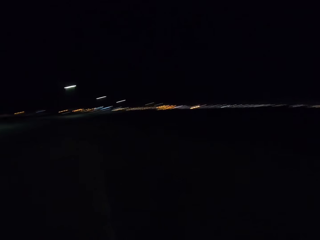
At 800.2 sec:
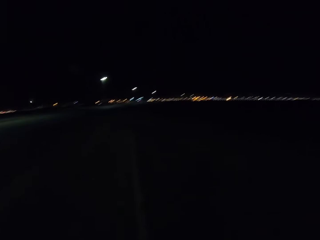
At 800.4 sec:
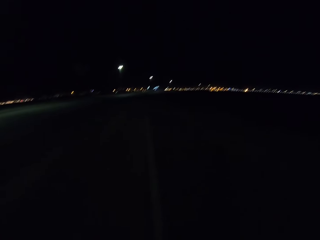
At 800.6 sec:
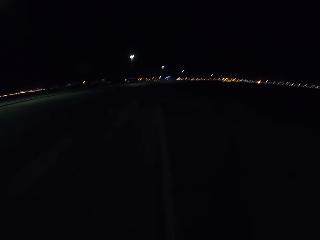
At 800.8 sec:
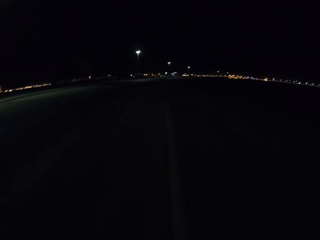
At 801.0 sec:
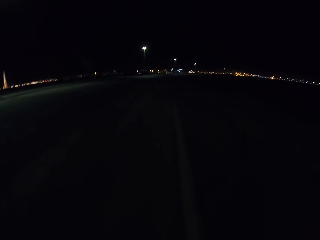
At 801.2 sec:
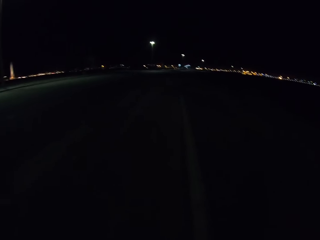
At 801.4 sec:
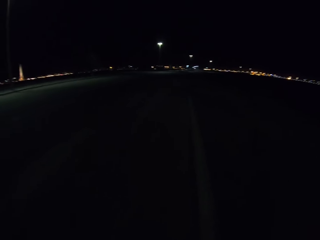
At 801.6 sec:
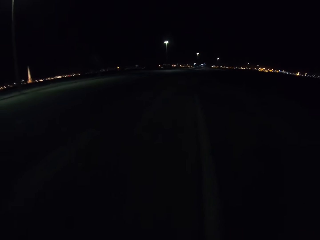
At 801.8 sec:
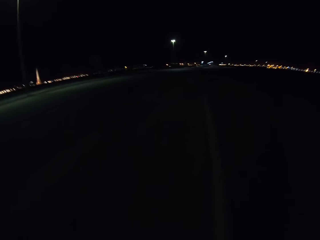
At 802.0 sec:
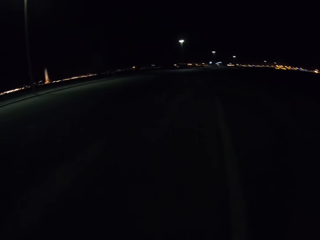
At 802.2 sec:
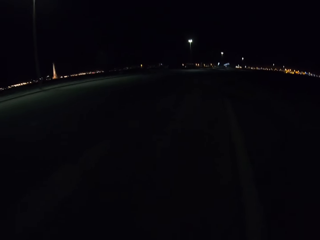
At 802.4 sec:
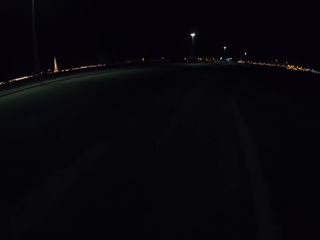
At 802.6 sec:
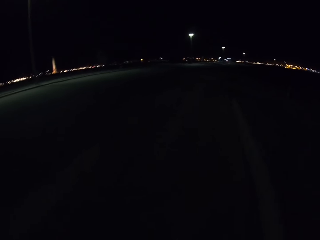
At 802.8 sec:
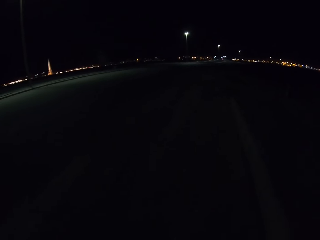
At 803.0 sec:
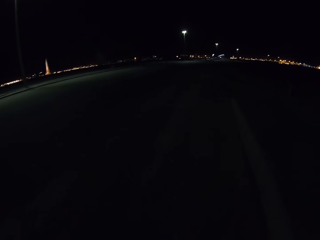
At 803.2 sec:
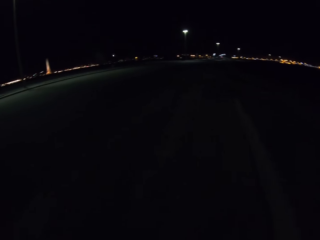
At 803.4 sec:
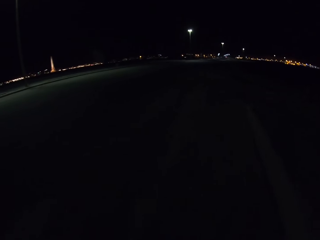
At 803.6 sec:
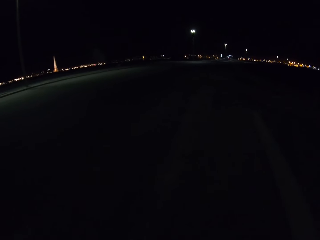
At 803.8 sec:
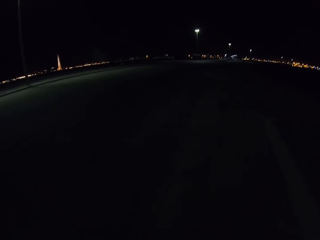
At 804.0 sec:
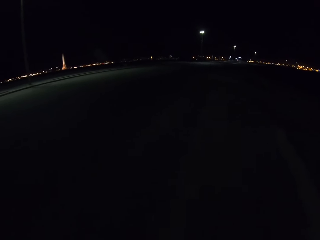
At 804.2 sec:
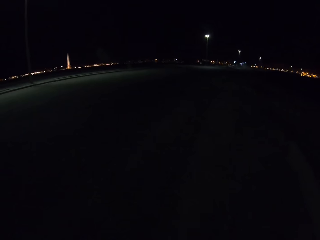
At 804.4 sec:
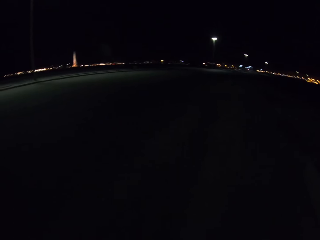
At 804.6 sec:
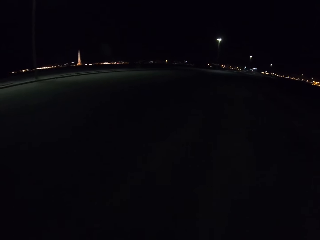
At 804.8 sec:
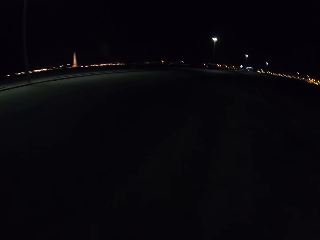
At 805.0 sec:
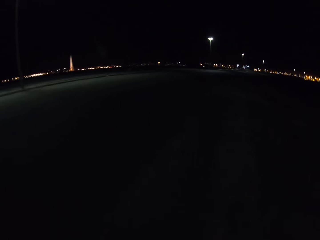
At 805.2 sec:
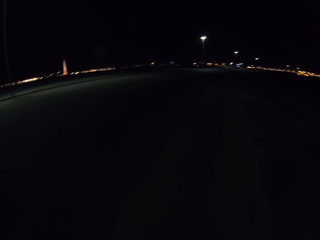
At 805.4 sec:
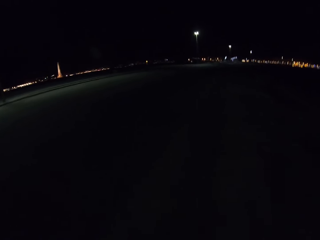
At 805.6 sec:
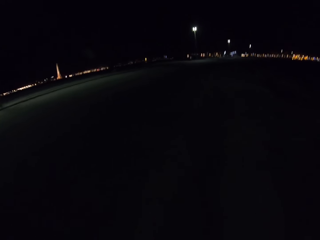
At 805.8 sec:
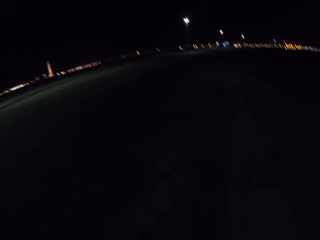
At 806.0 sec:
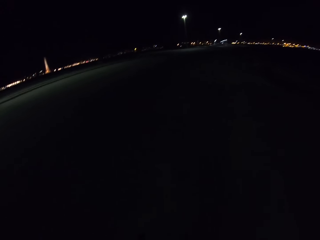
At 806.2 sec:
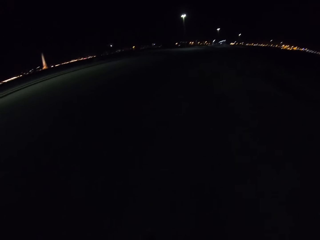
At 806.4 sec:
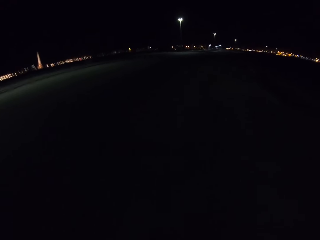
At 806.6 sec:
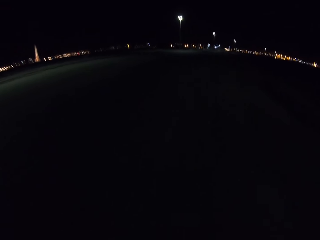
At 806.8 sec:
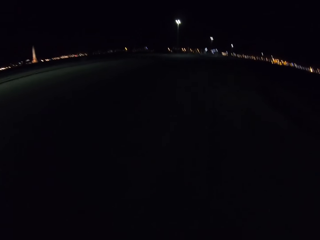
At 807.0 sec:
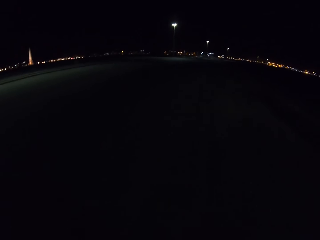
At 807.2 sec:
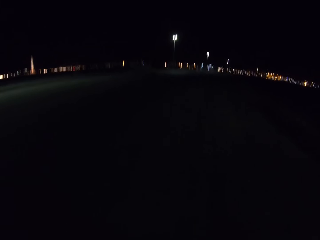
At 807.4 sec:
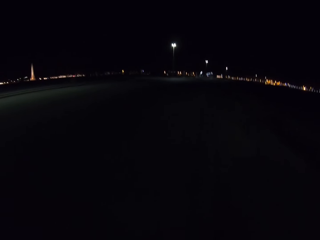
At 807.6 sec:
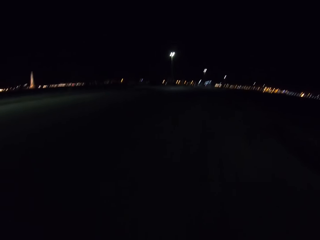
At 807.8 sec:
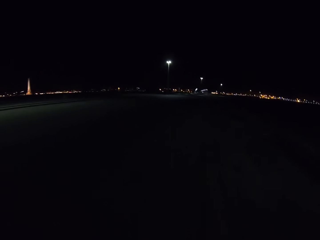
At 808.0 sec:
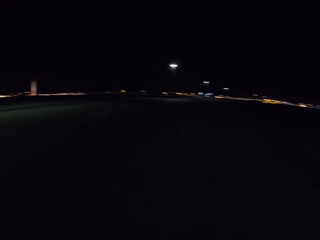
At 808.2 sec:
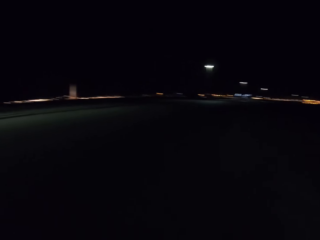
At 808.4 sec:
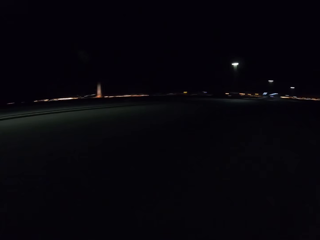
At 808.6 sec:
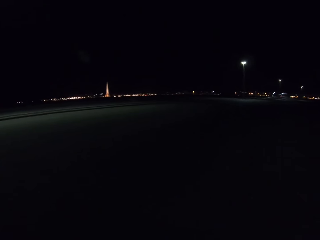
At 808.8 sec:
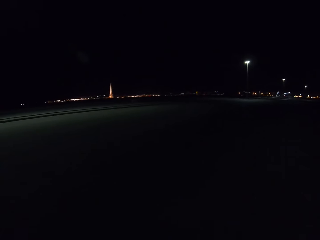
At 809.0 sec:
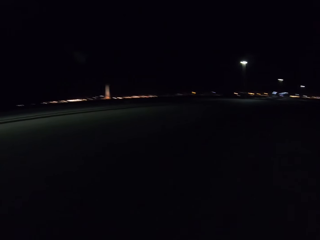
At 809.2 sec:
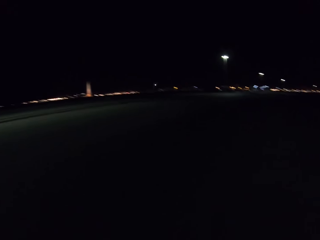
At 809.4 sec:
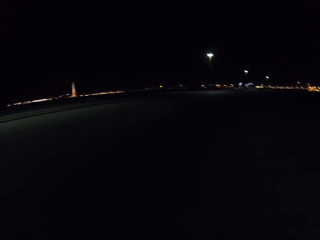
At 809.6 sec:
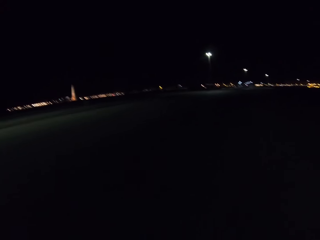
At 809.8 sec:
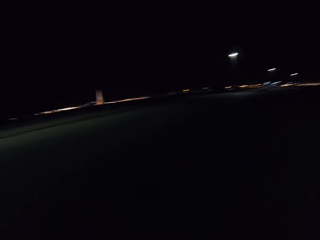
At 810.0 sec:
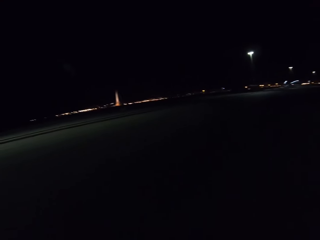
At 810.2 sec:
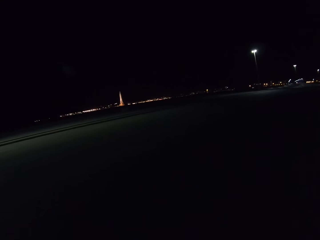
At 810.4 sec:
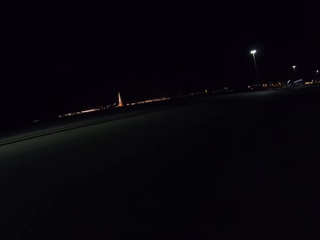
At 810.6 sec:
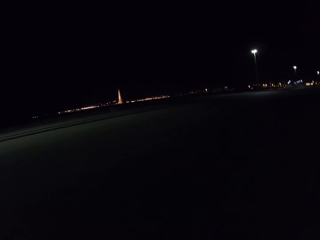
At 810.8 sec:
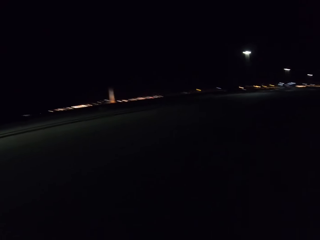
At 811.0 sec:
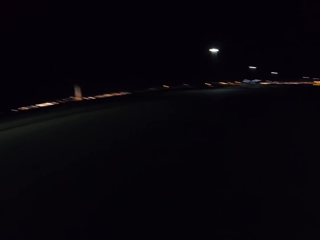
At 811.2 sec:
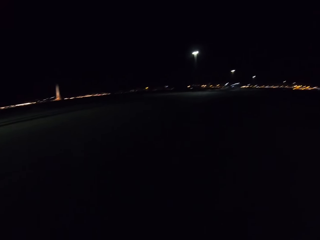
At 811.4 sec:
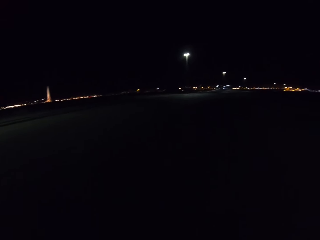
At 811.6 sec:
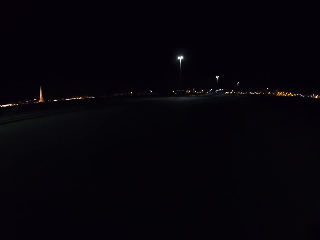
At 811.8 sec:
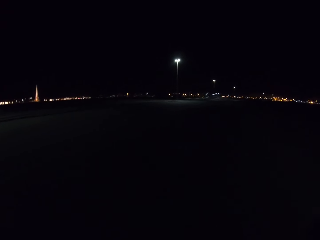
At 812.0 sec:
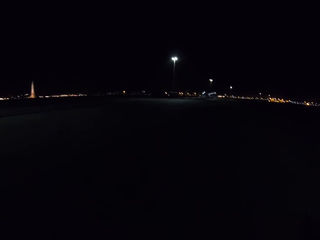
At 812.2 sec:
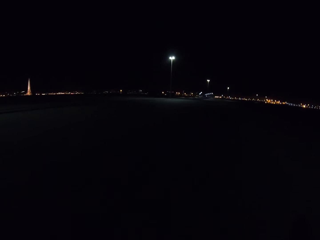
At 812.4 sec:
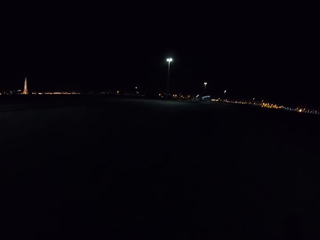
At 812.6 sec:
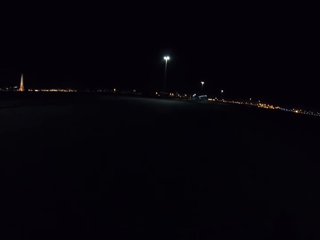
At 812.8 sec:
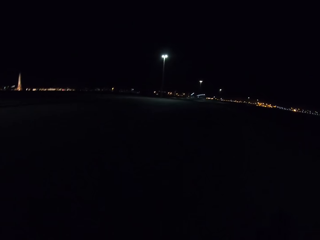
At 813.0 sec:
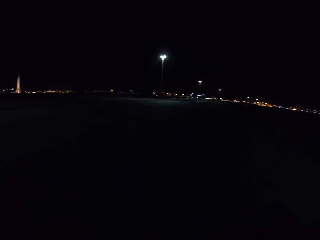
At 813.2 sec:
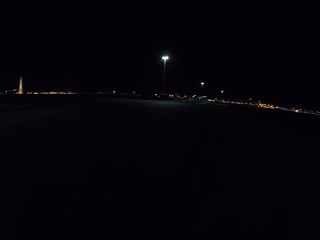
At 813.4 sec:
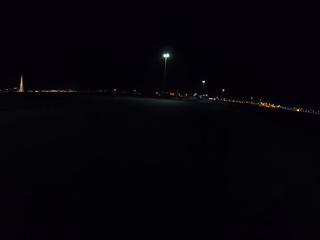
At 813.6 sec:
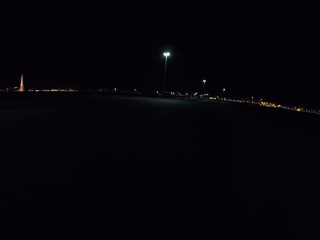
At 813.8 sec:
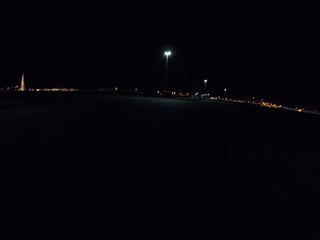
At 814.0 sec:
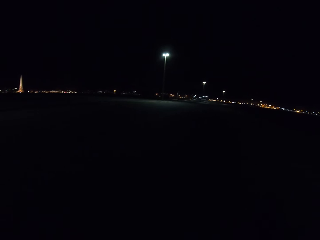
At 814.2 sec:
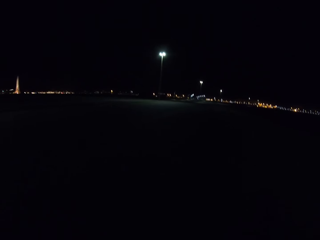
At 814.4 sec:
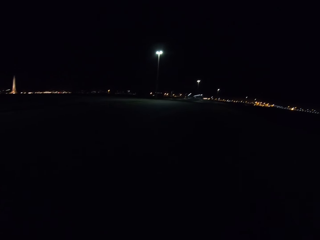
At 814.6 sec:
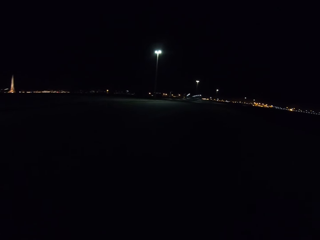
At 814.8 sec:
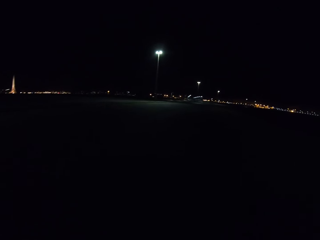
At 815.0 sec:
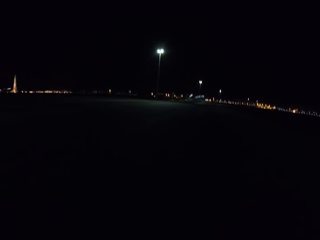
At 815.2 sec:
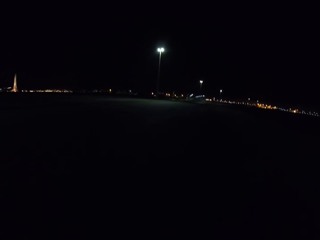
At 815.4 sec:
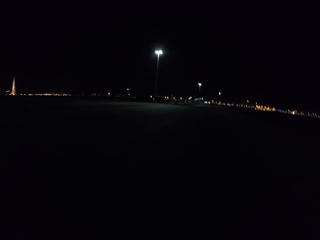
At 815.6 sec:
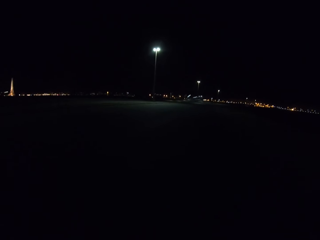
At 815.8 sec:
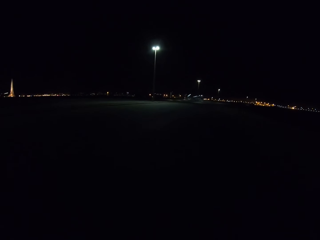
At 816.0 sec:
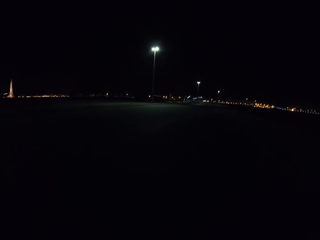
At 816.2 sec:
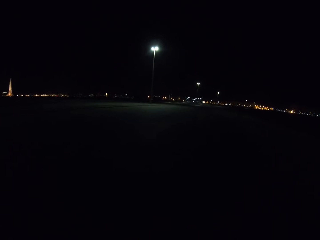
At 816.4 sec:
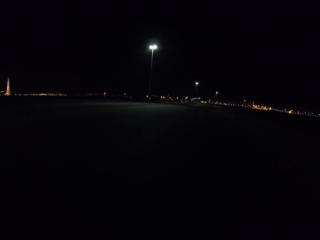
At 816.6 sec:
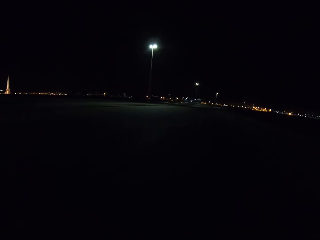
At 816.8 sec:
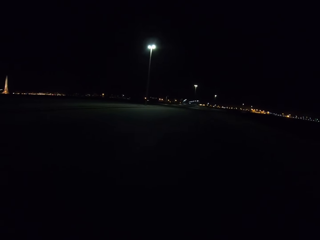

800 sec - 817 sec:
The camera wearer starts to cycle on the highway. They stop cycling on the highway. They start cycling on the highway.

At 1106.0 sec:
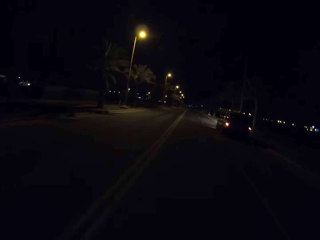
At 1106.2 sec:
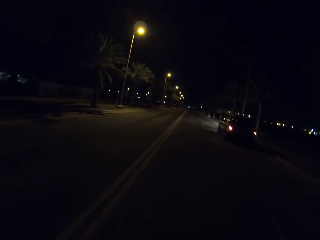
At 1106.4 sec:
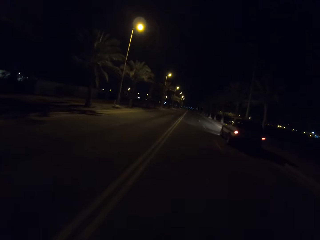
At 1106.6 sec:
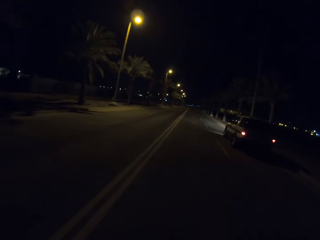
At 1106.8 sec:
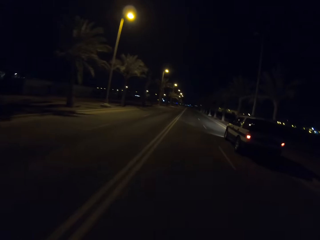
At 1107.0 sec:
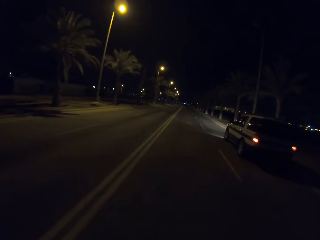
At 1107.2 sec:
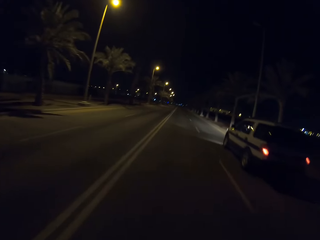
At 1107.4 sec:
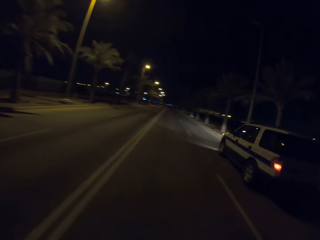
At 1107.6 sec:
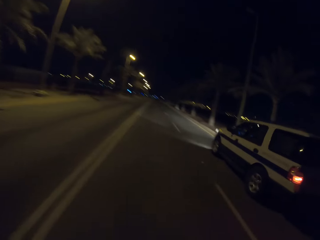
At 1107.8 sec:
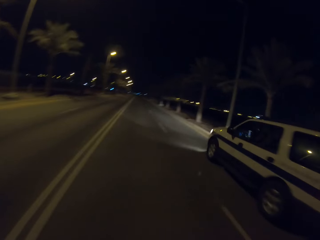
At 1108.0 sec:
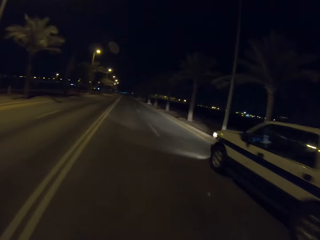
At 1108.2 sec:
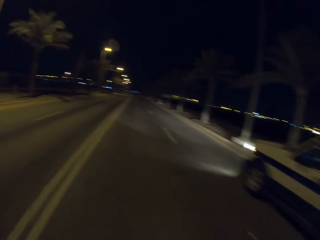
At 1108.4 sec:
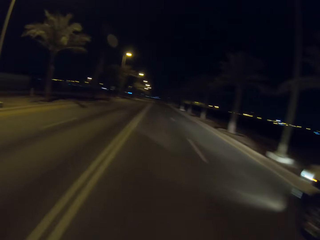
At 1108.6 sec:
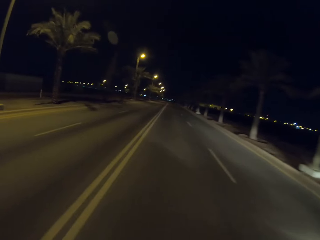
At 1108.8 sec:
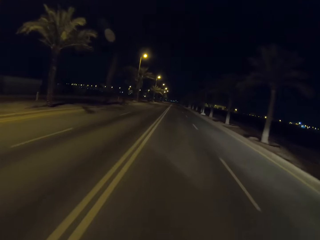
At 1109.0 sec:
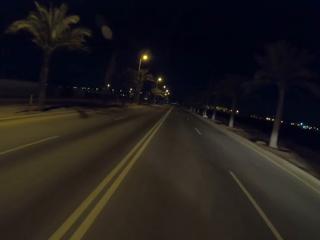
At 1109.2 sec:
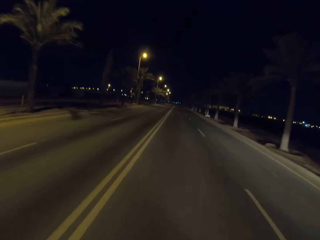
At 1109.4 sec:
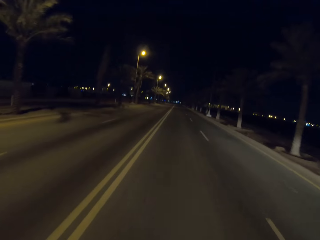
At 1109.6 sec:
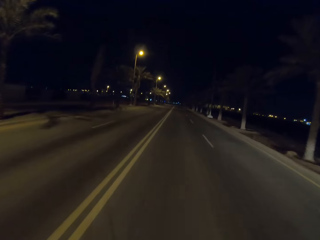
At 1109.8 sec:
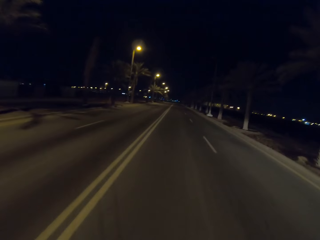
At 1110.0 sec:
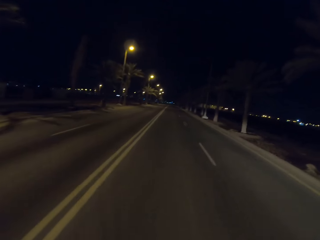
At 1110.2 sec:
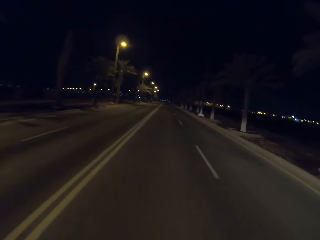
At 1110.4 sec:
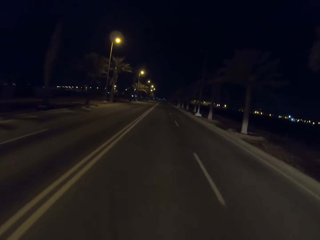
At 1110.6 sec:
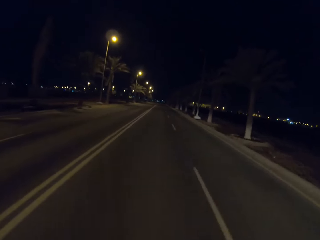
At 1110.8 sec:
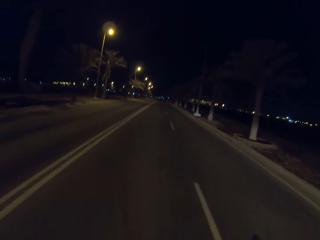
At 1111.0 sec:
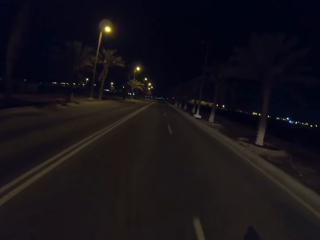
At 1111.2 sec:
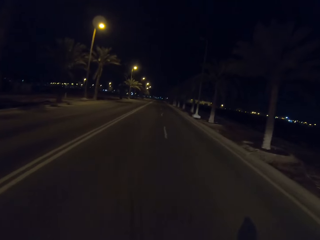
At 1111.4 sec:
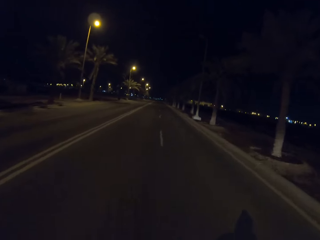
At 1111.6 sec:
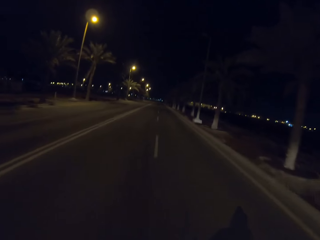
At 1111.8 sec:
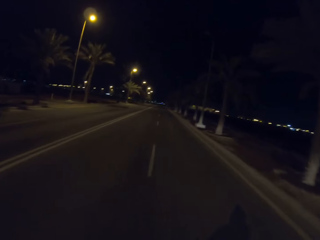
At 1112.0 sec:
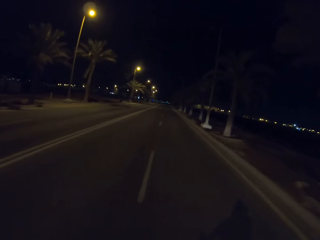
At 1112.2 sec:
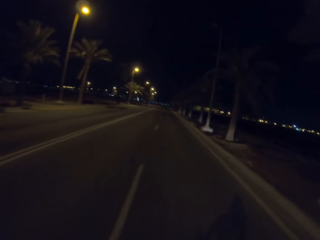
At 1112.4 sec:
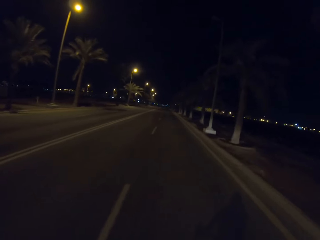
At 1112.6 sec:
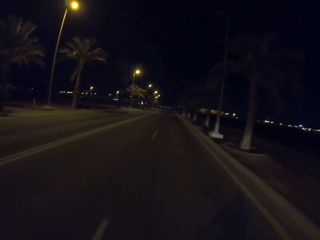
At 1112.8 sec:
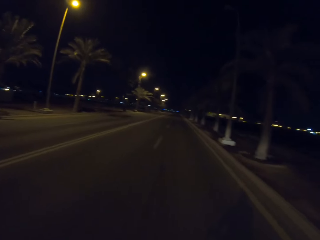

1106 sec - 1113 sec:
The camera wearer passes a car on the highway.
